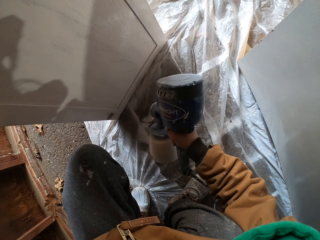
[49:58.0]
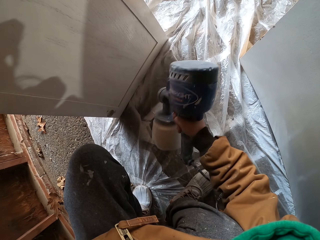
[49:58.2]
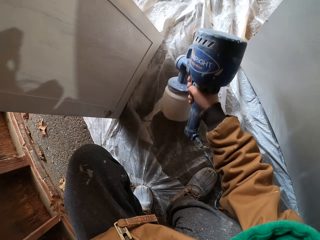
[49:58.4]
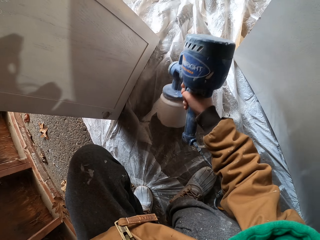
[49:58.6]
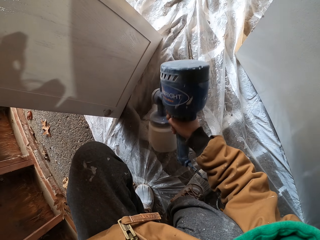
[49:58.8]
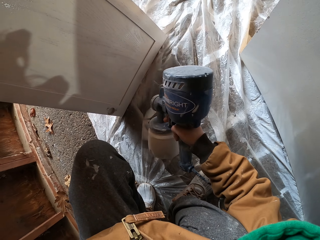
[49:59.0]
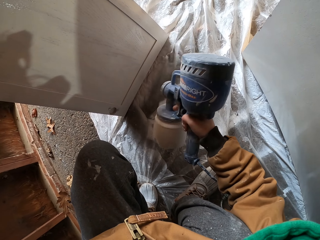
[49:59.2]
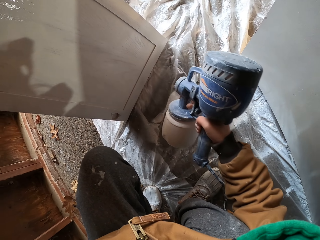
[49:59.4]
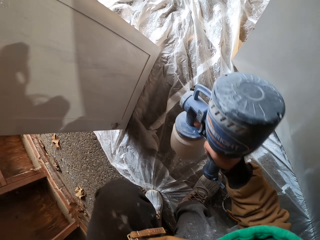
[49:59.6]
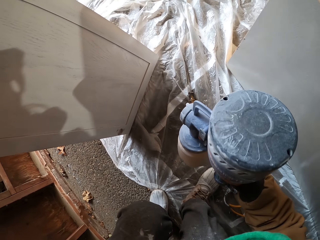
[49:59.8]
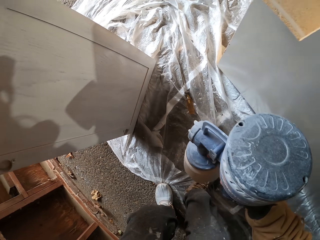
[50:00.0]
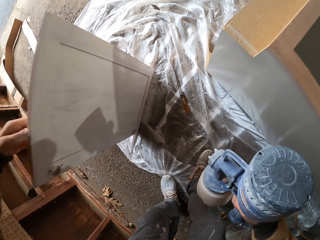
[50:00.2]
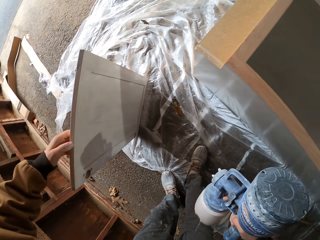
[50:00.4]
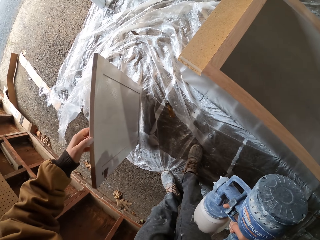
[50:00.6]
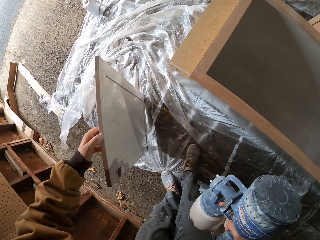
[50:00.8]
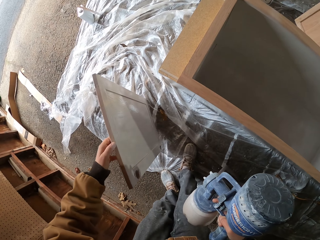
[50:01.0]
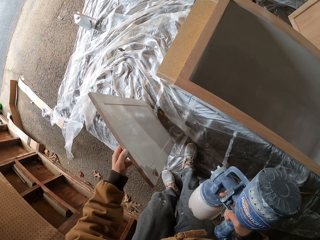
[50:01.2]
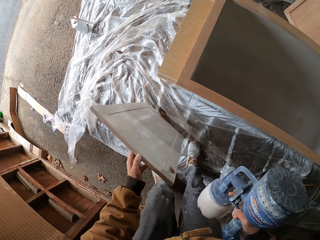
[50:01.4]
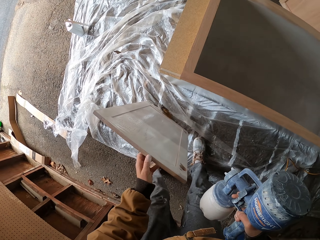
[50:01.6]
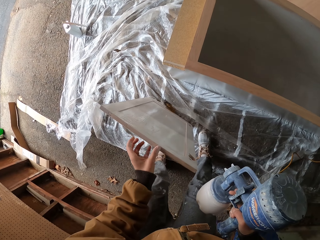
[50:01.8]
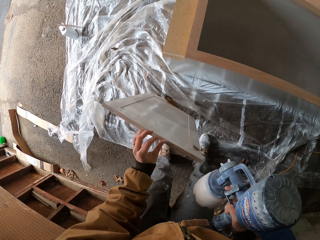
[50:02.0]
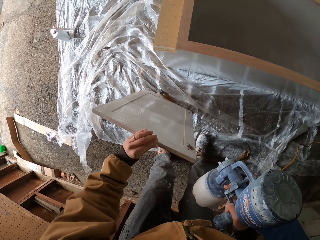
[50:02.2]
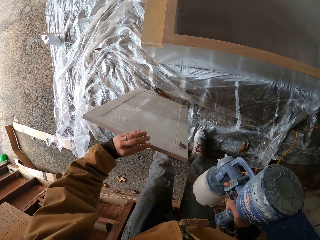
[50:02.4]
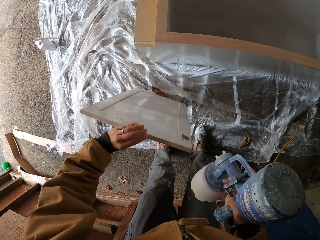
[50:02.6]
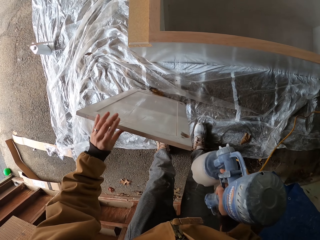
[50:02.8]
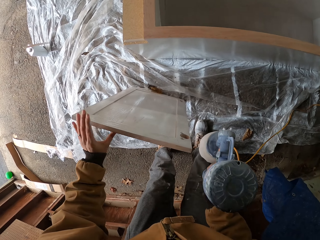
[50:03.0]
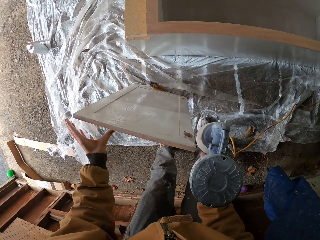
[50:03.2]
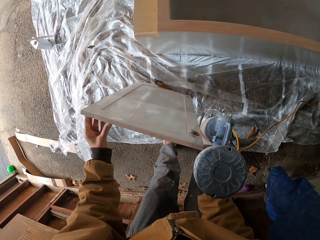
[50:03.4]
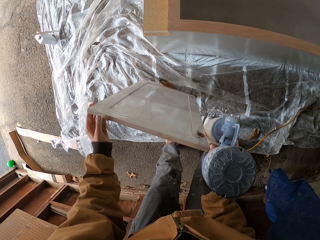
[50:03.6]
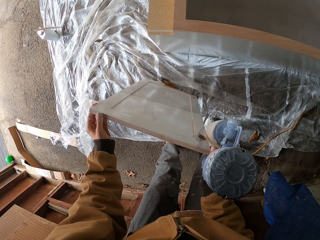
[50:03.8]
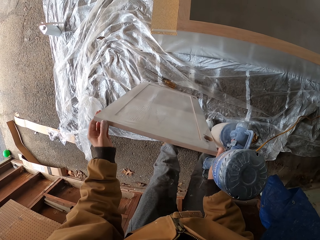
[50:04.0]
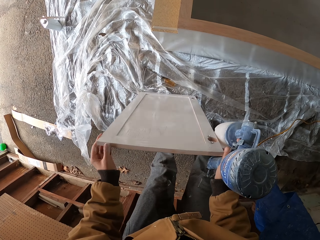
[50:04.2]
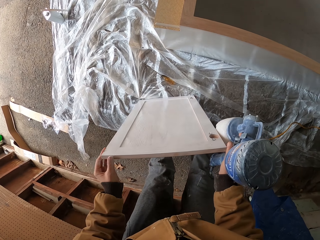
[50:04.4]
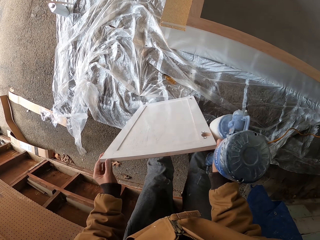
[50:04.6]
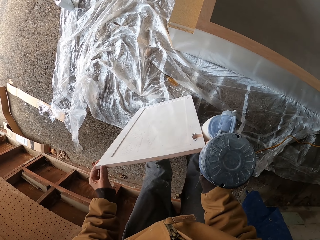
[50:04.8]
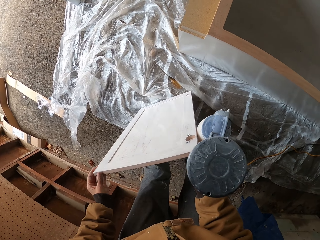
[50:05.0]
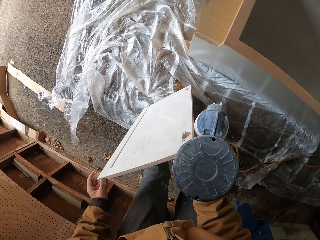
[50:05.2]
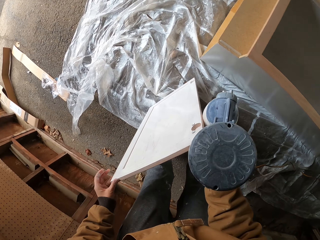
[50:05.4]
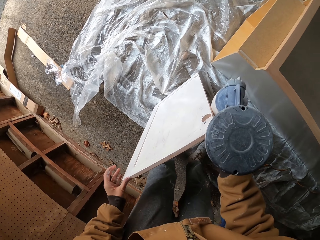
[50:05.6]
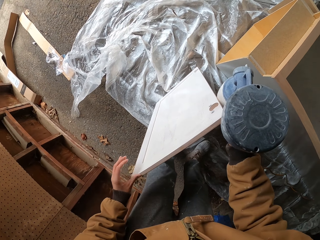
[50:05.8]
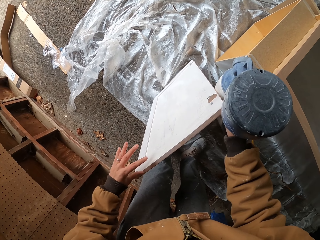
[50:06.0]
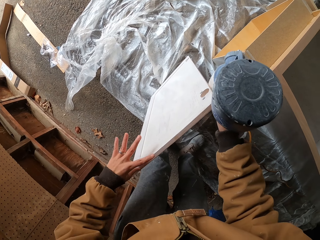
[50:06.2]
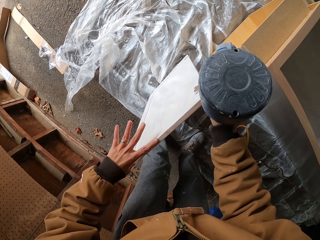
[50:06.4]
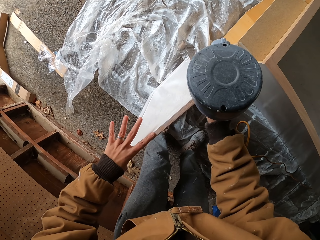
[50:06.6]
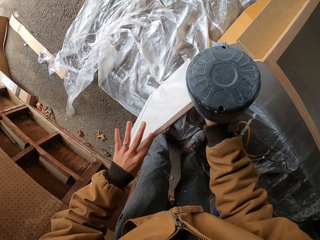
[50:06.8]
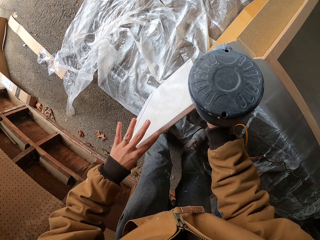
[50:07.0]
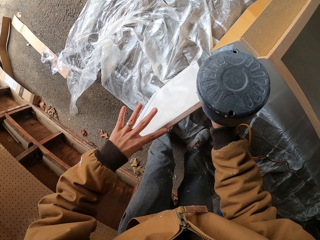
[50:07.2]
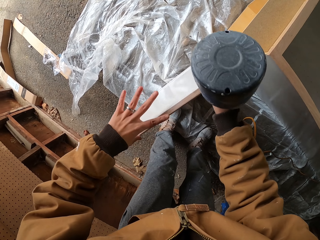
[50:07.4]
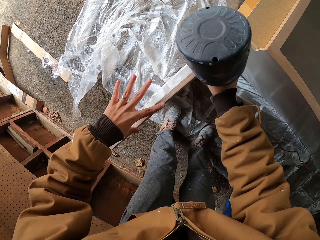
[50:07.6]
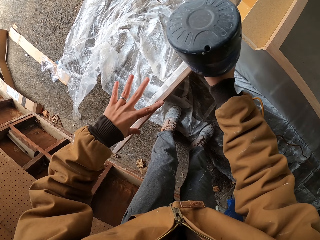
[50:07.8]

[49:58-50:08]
The camera wearer moves the door. They adjust the door.

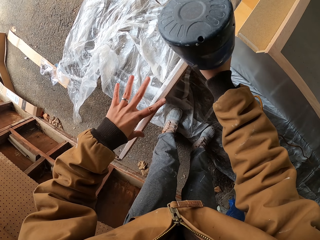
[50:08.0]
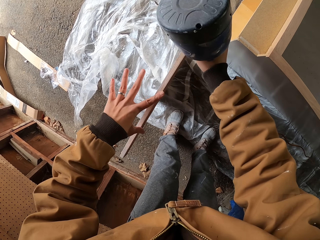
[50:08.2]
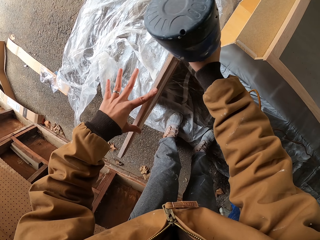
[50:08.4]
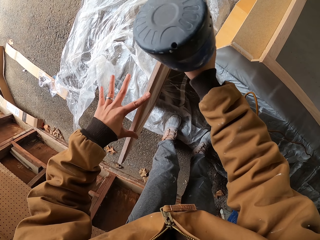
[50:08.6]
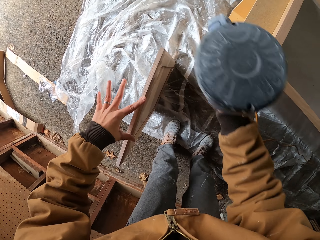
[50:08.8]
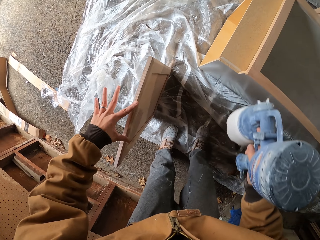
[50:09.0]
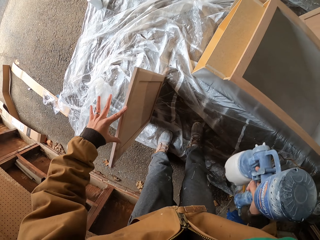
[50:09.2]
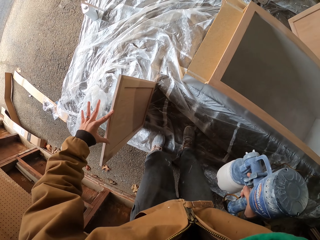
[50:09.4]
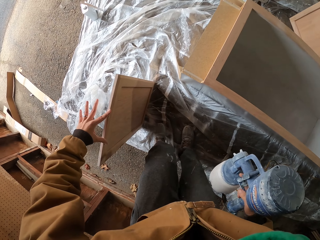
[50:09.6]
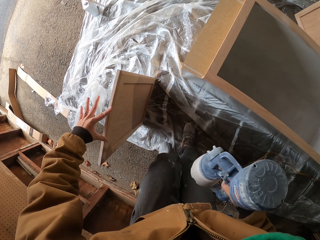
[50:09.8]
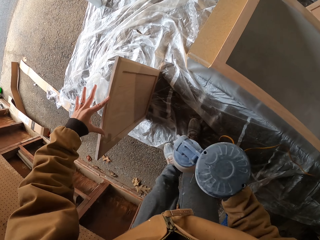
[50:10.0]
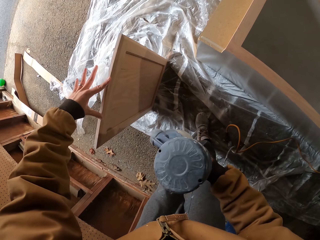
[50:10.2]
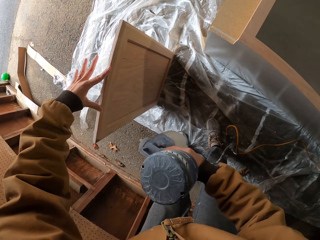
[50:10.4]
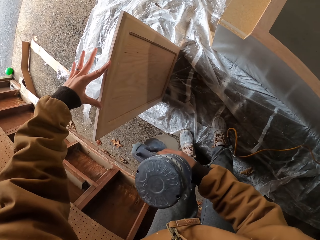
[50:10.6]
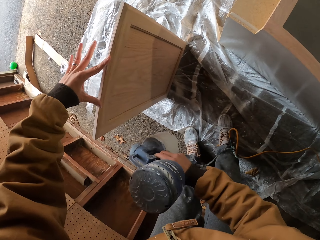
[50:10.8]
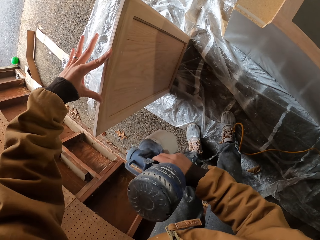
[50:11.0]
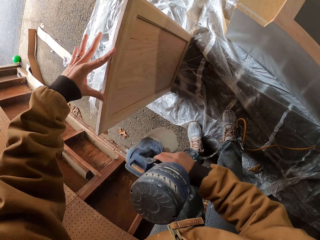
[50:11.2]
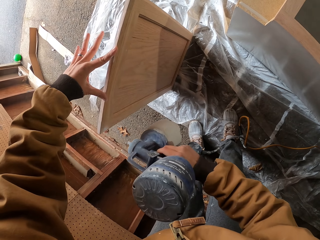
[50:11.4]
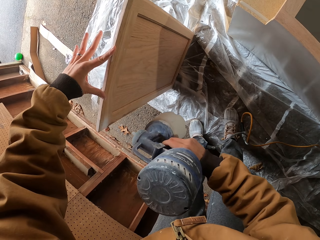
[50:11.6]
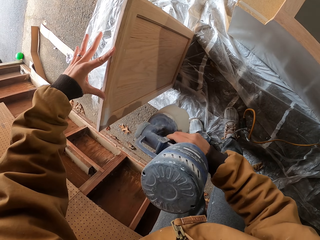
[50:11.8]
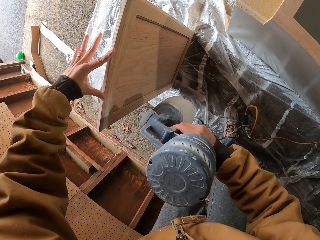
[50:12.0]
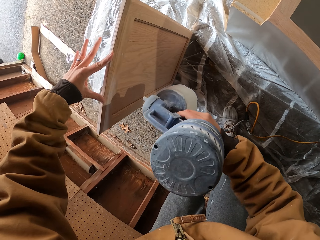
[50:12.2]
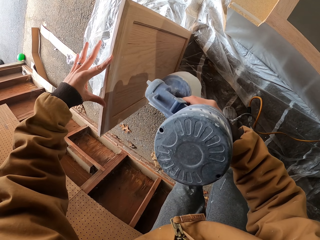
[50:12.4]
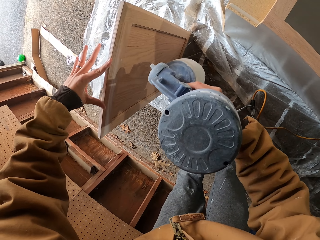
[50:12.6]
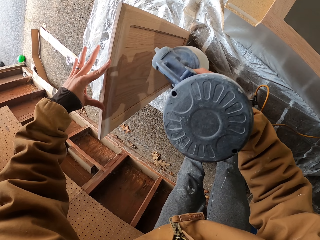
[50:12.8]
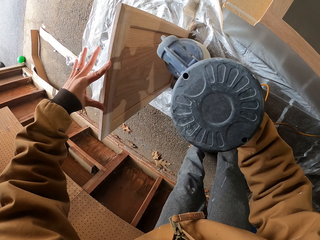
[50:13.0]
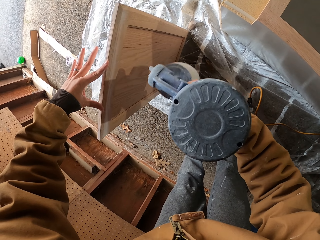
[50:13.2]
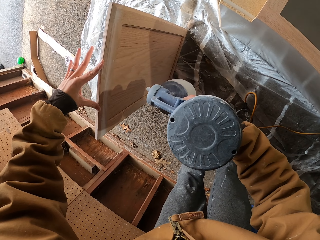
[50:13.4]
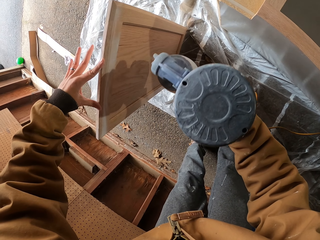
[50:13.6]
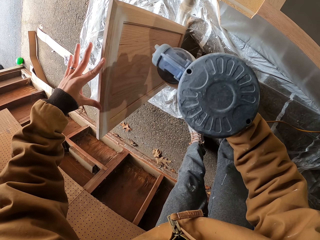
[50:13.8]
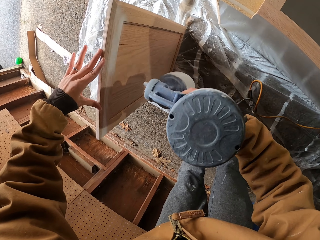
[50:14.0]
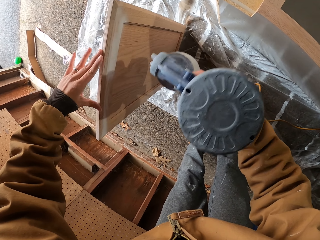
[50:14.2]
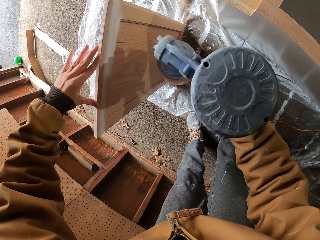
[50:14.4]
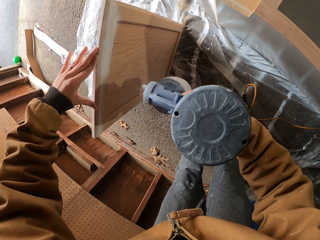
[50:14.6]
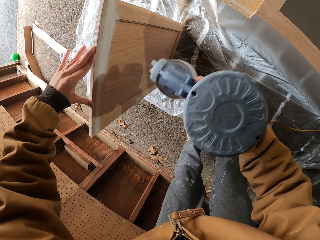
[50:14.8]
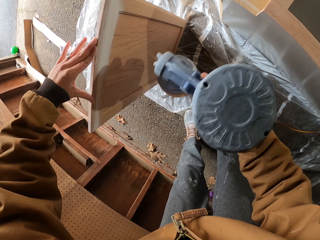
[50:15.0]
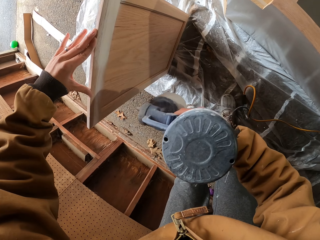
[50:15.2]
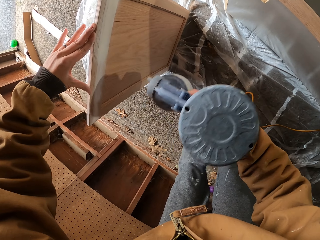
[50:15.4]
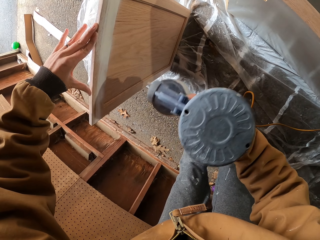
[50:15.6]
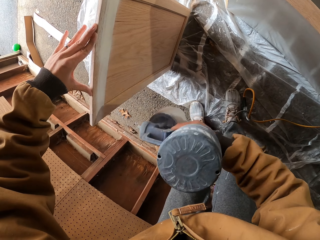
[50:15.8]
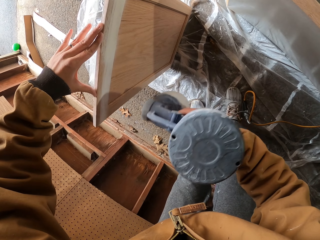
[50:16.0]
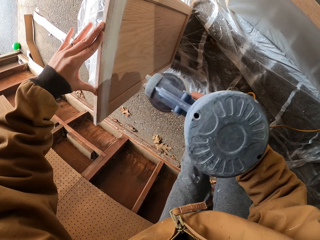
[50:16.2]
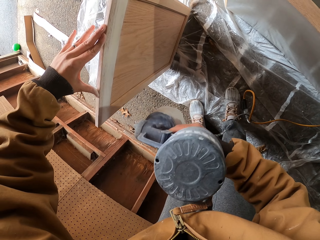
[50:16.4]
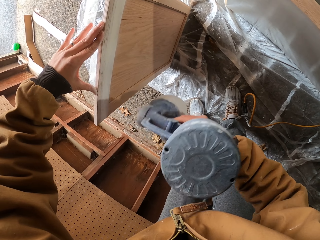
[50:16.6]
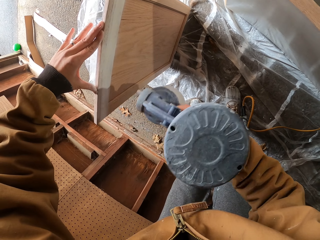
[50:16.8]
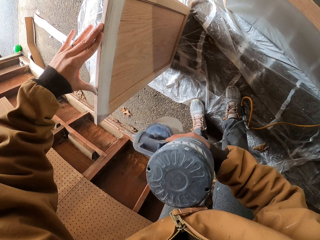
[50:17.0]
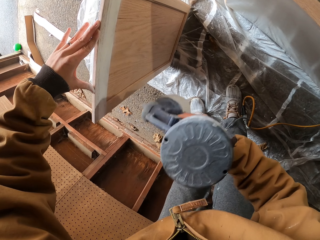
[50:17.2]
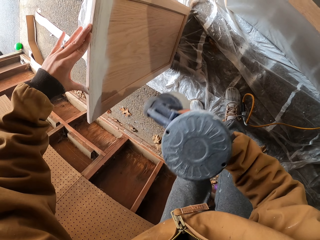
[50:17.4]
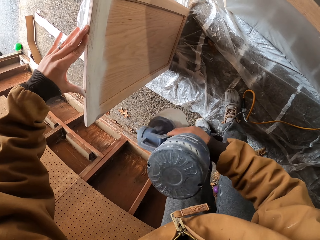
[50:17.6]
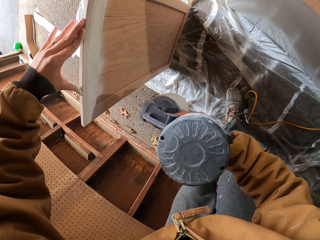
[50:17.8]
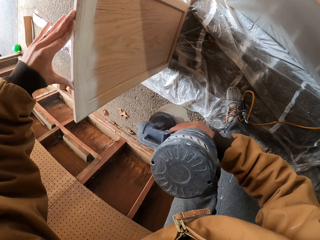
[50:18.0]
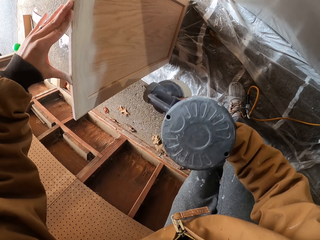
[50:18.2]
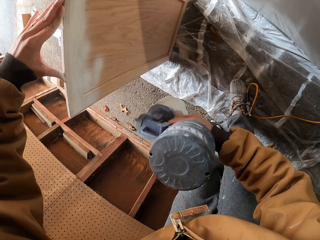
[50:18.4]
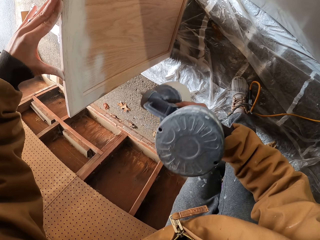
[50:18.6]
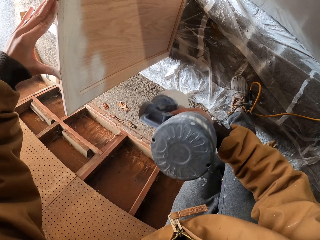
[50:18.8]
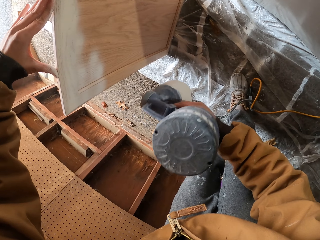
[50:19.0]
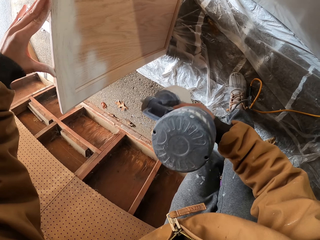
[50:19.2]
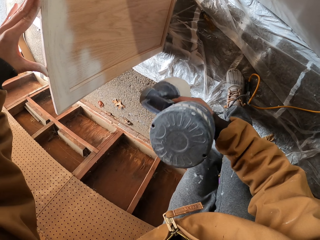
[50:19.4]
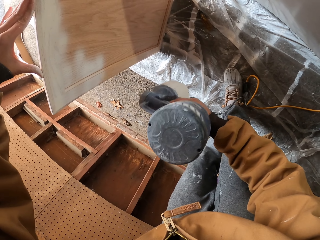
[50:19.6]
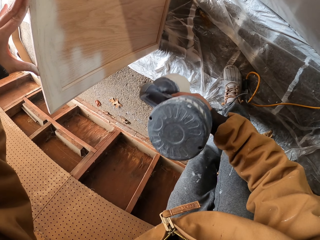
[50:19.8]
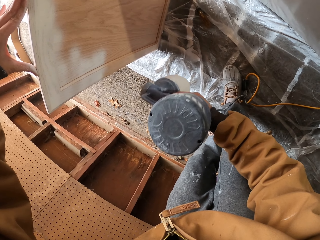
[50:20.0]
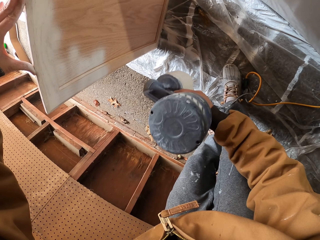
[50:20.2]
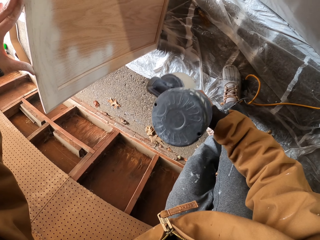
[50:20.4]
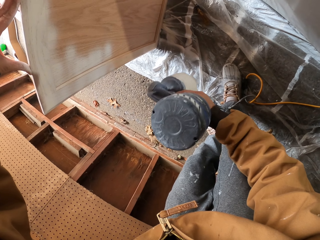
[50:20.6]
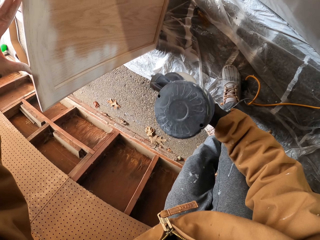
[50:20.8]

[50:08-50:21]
The camera wearer moves the legs. They spray the door with the paint sprayer.
